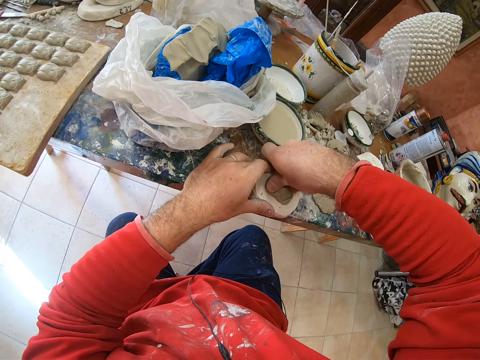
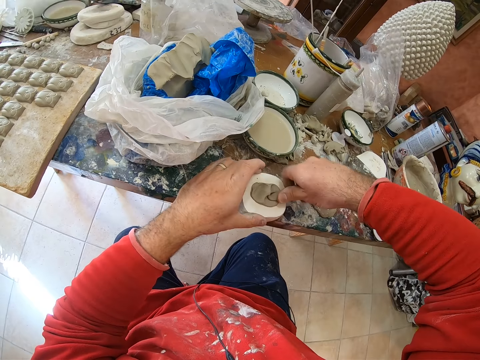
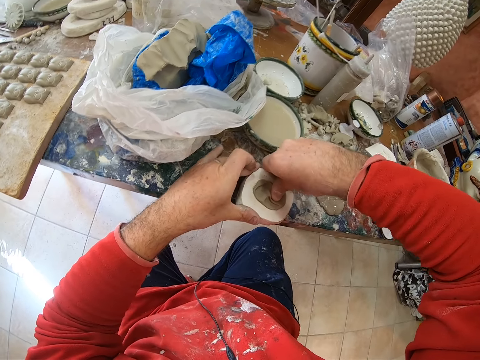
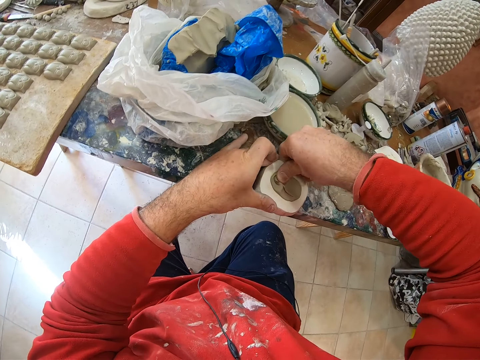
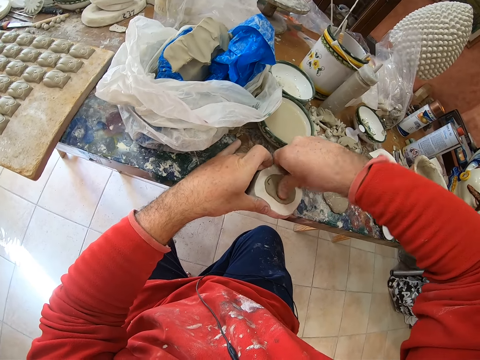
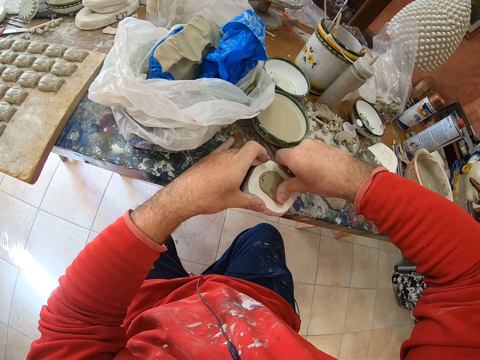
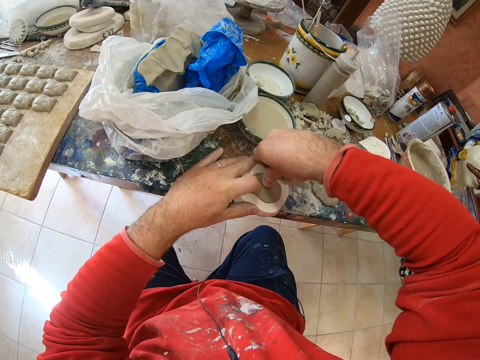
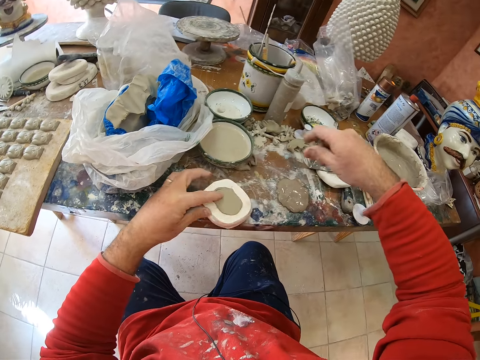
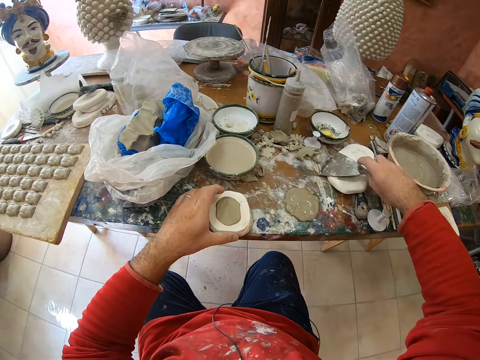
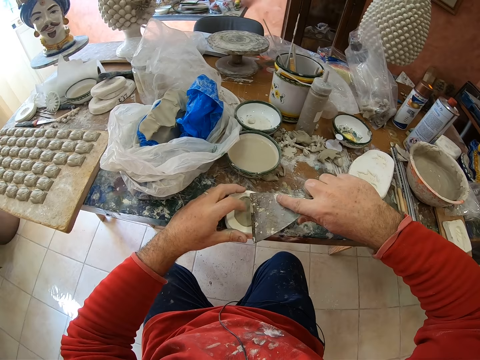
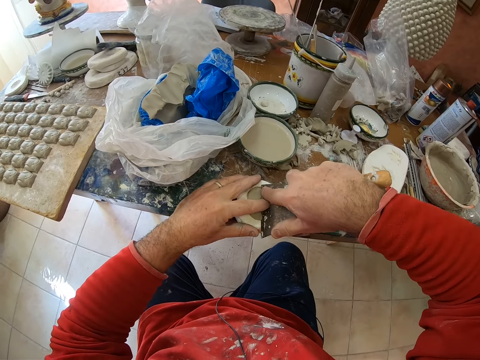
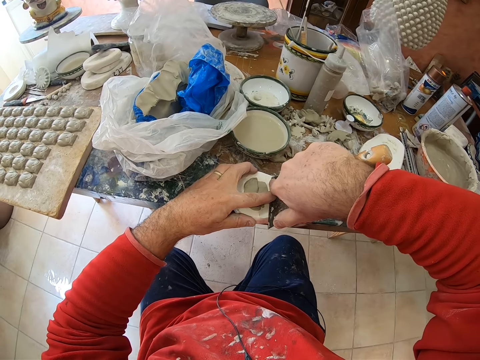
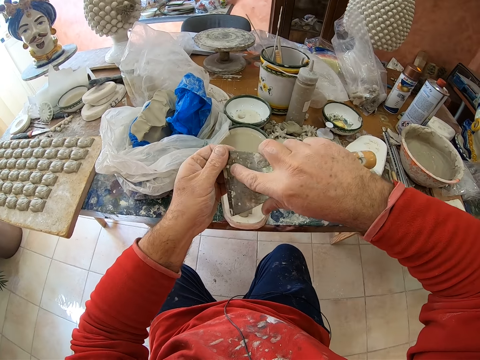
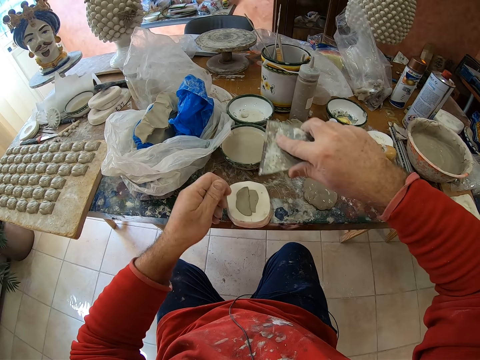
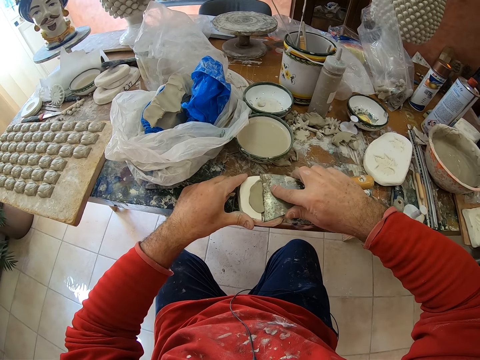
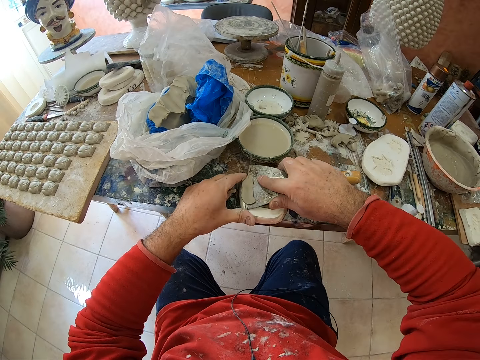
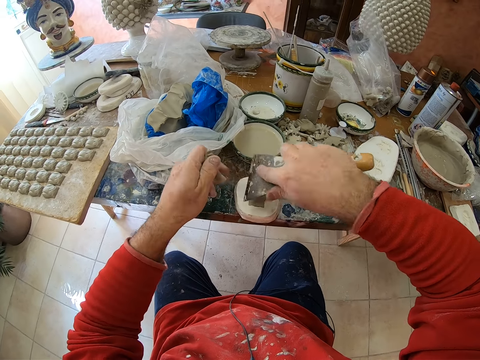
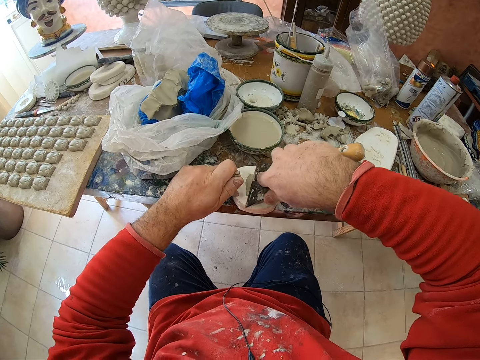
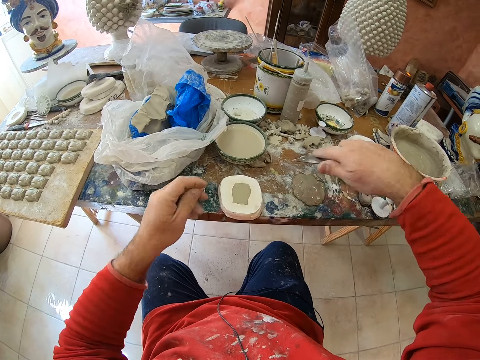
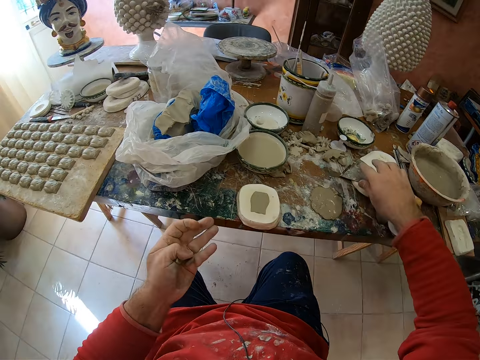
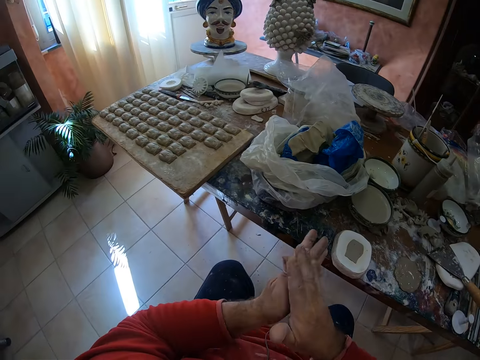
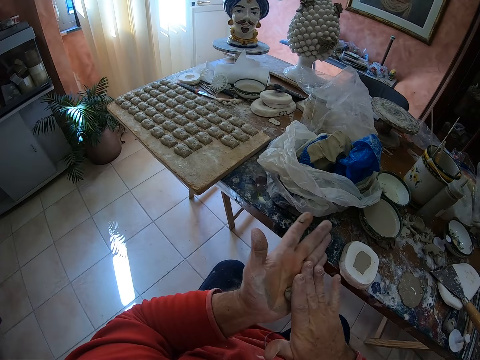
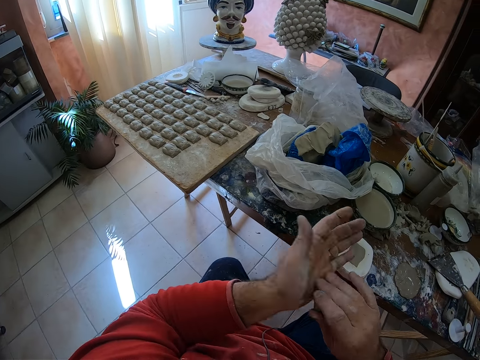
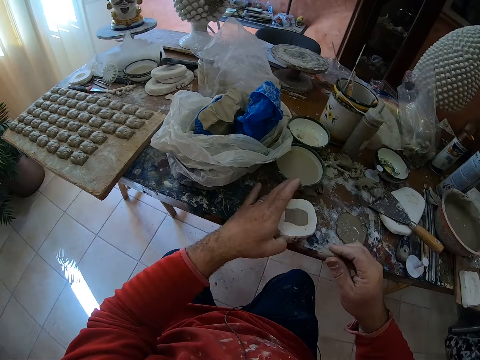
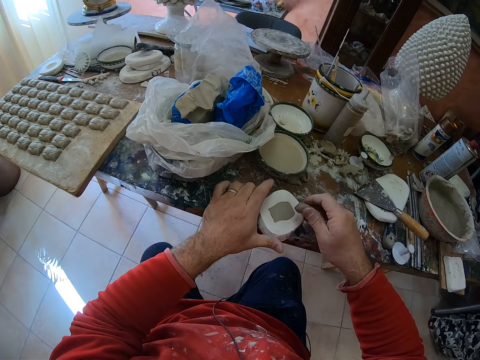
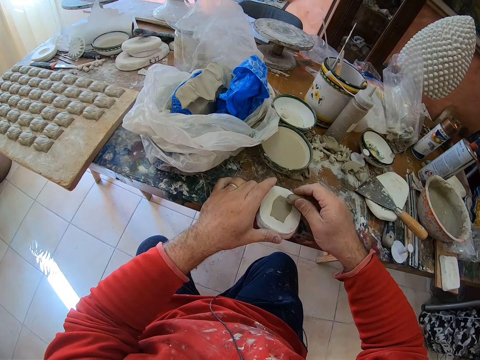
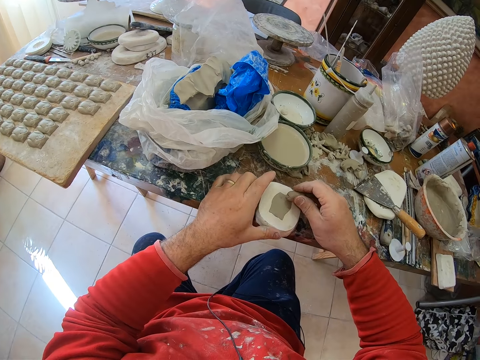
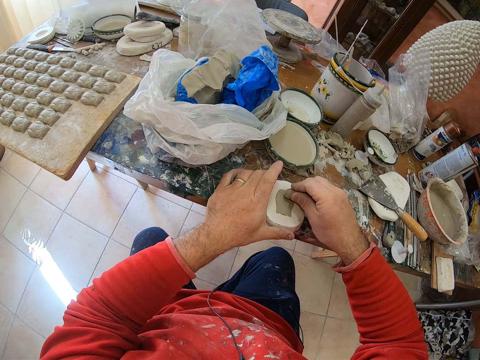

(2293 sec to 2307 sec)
The camera wearer picks up a scraper on the table. He scrapes off excess clay on the mold shaper with the scraper. He drops the scraper on the table. He rolls the clay mold in his hands. He scoops a molding from the tool shaper with the mud.

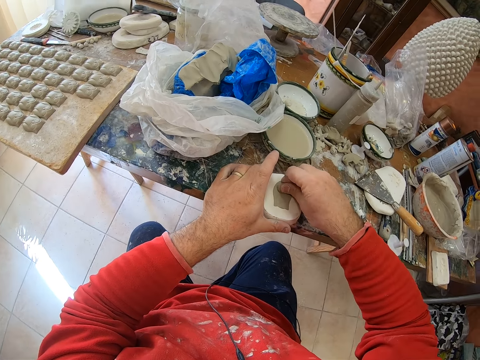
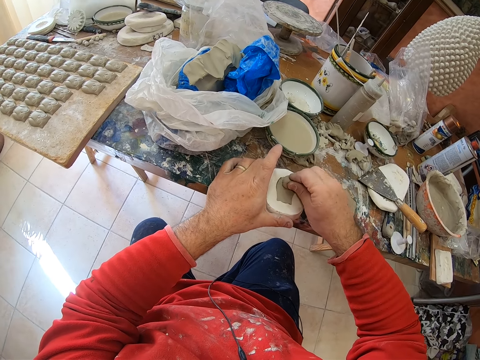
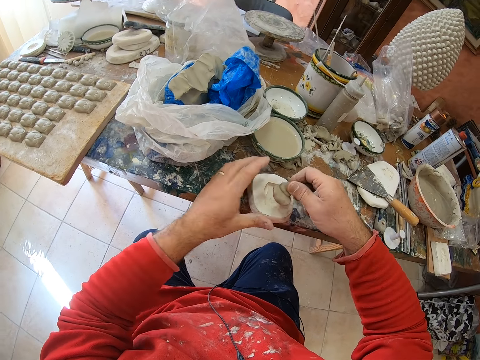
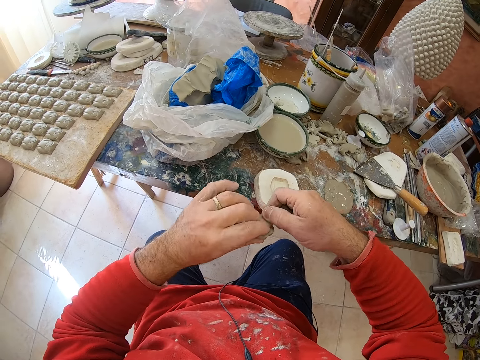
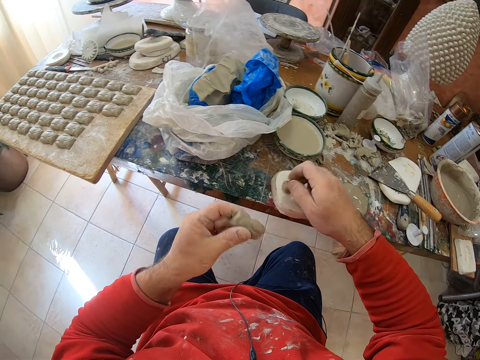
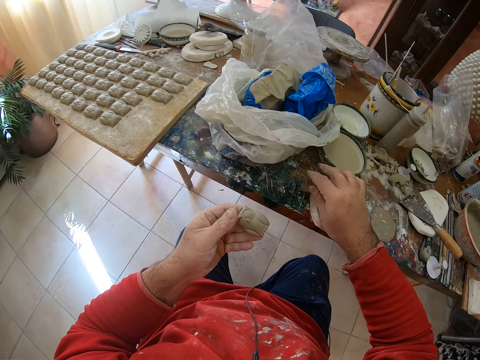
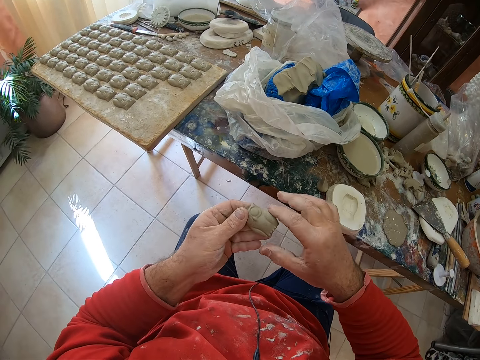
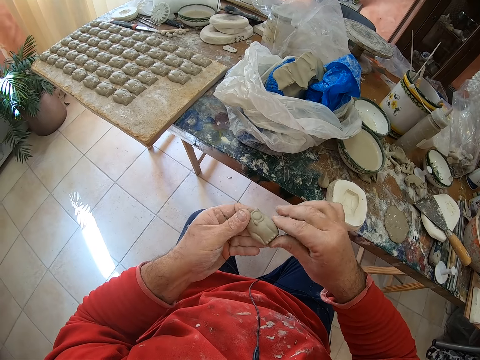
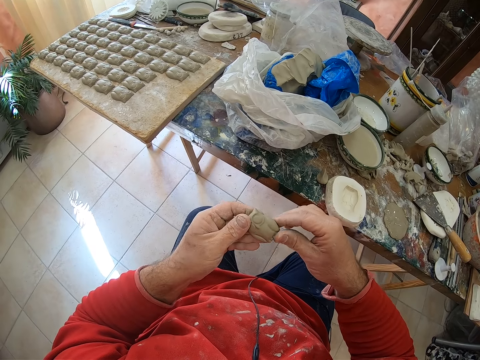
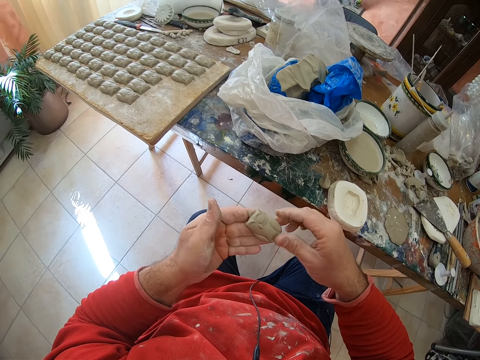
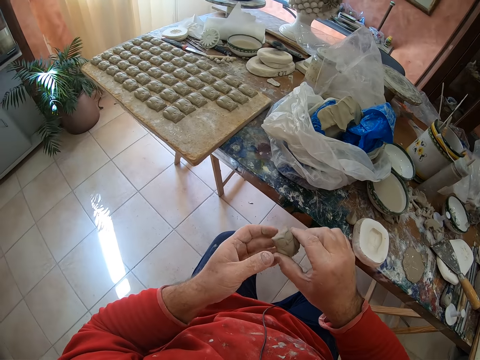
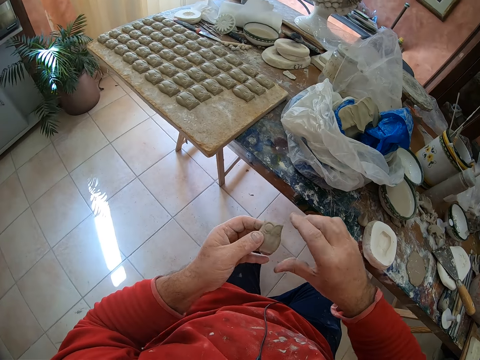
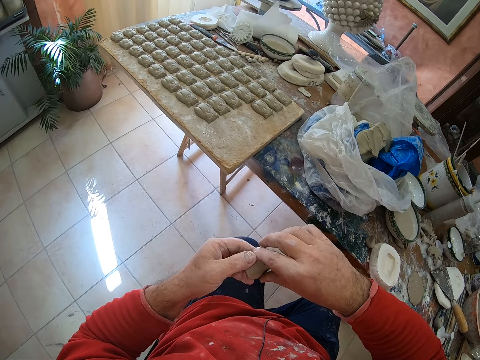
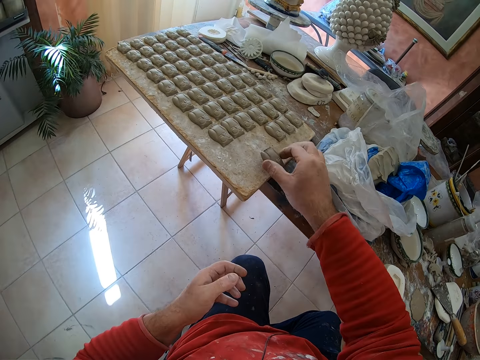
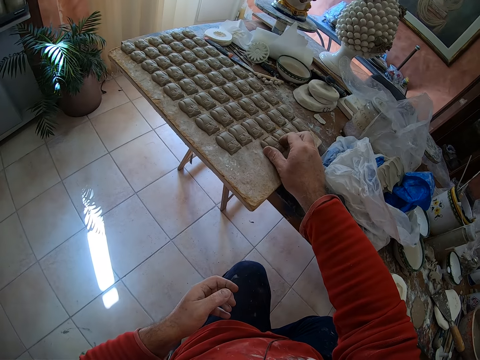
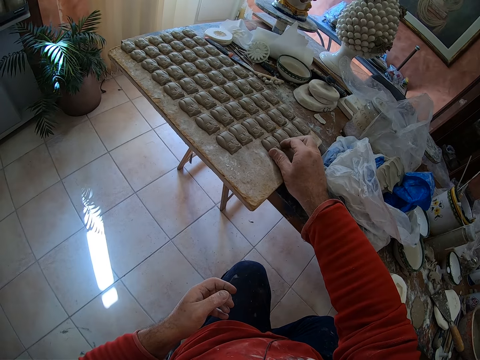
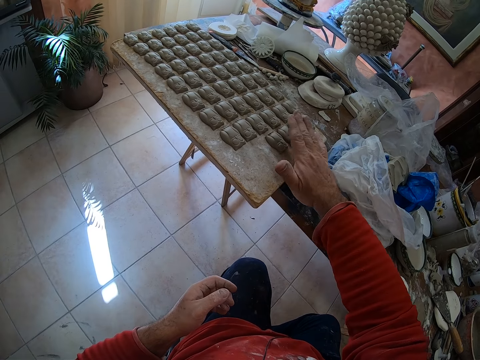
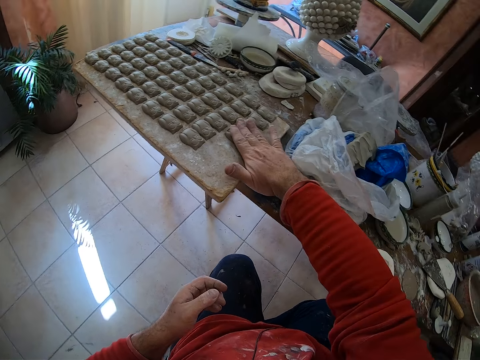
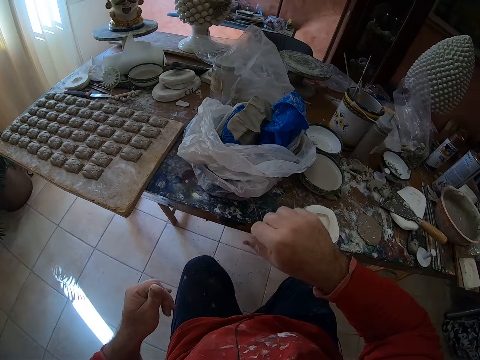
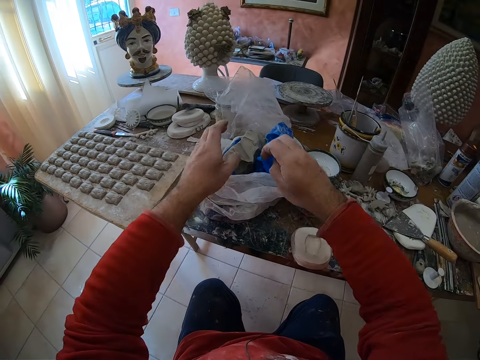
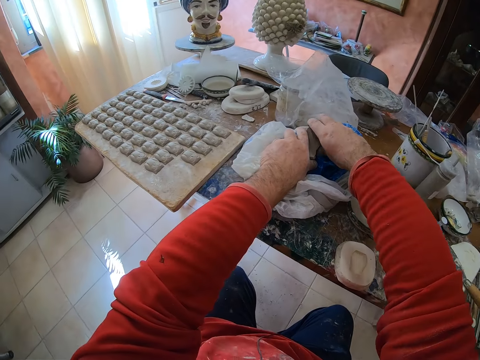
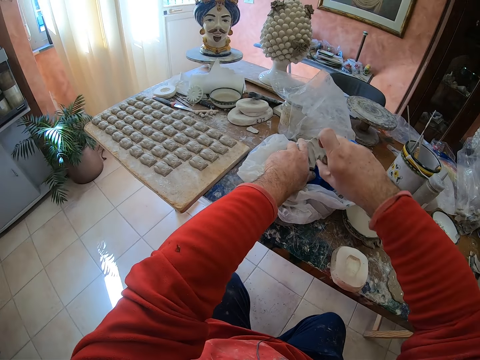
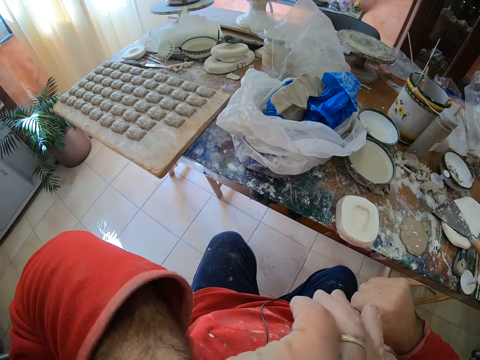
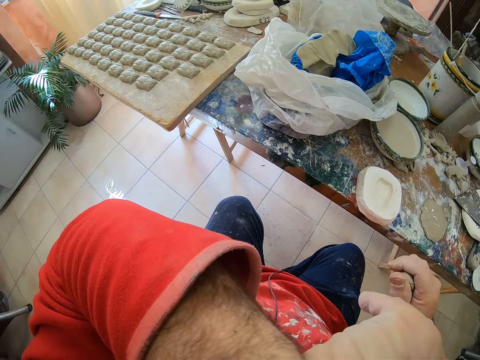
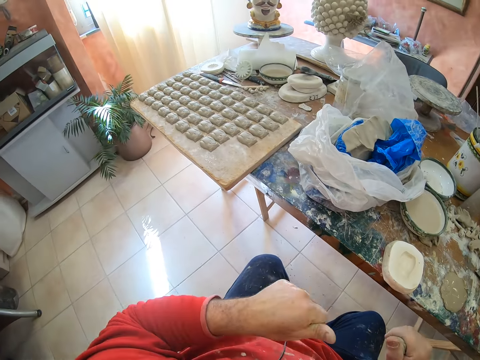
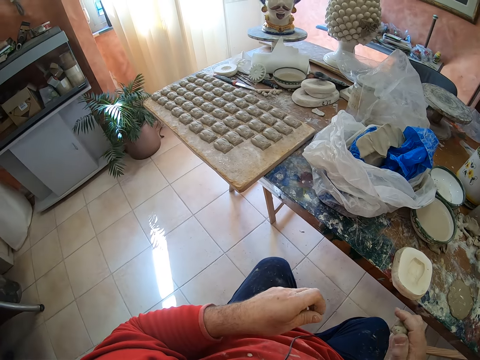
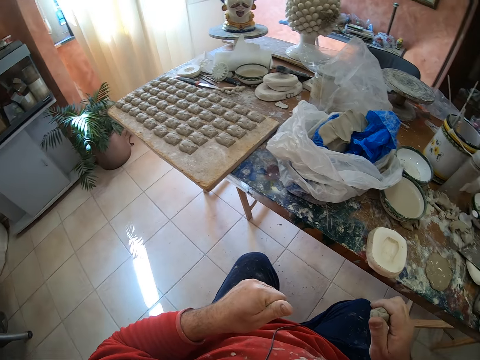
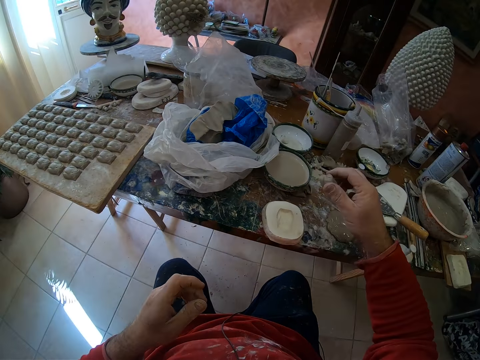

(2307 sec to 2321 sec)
The camera wearer presses the clay mold on the mold shaper. He drops mud on the table. He smoothens the owl mold's edges with his finger. He puts the owl clay mold or molding on a wooden tray or board and positions the molding on the board. He picks a mud piece on the table. He cuts the mud in paper. He takes a pinch of clay mold from a paper bag. He wipes his face with his hand. He compresses the mud in his hand.
